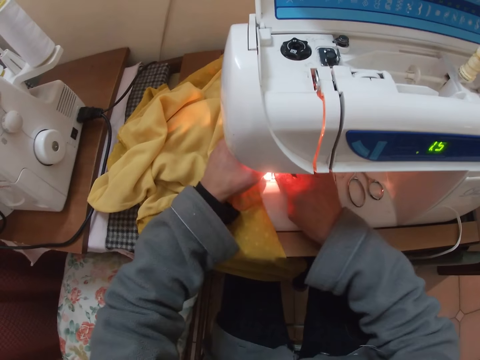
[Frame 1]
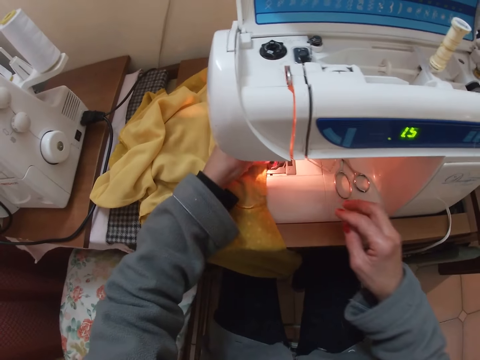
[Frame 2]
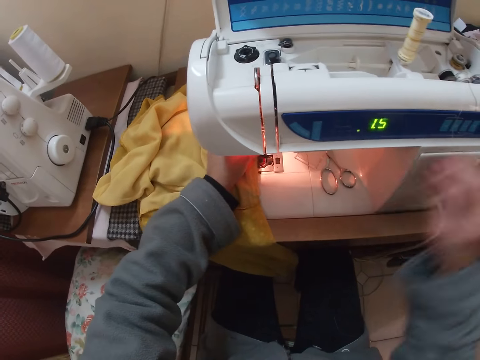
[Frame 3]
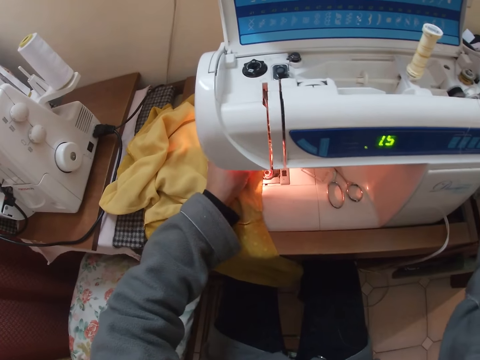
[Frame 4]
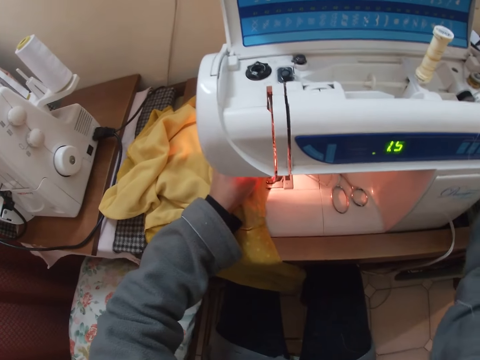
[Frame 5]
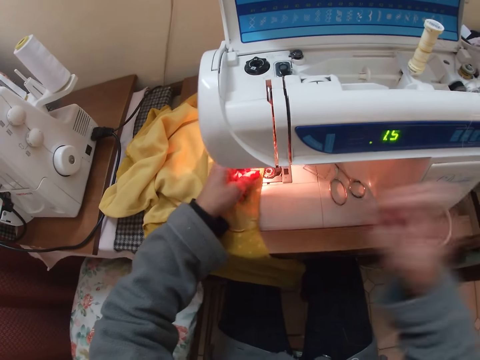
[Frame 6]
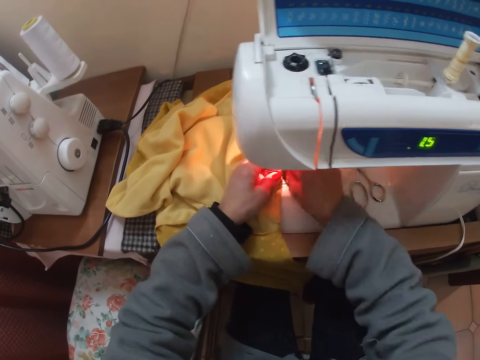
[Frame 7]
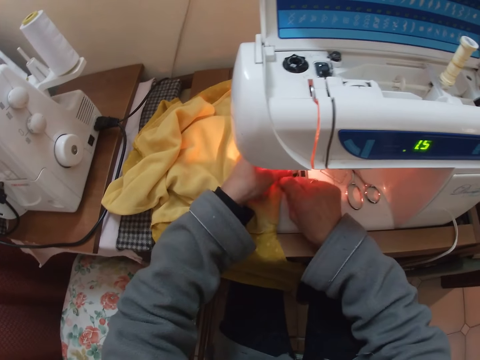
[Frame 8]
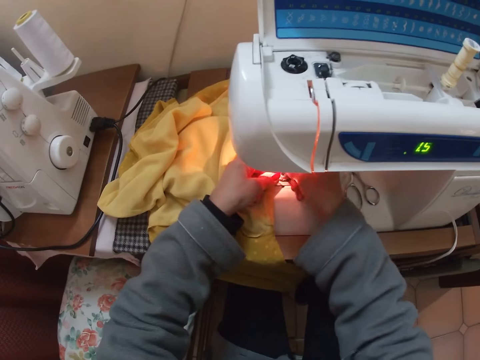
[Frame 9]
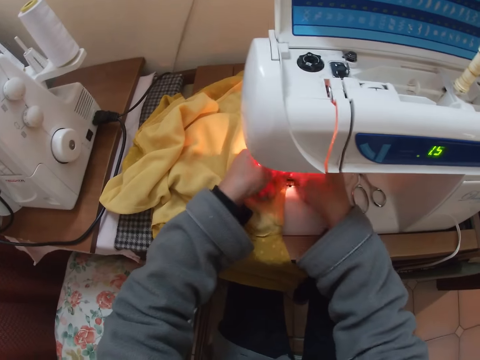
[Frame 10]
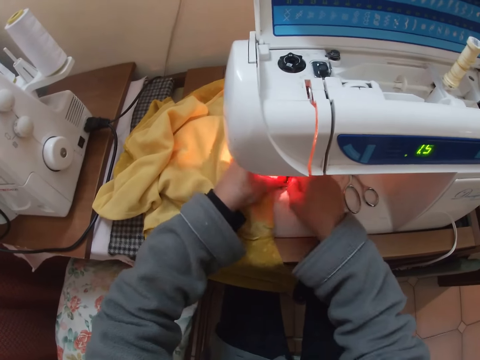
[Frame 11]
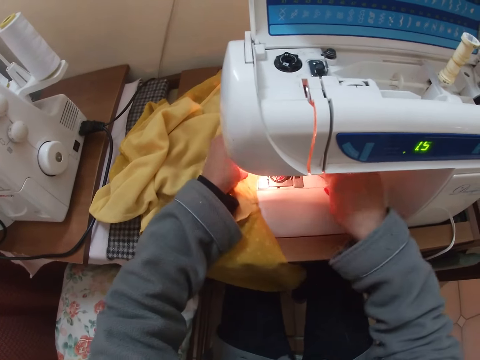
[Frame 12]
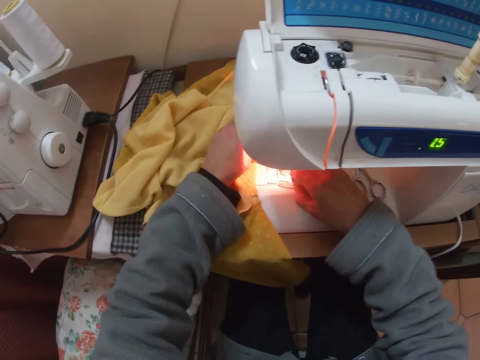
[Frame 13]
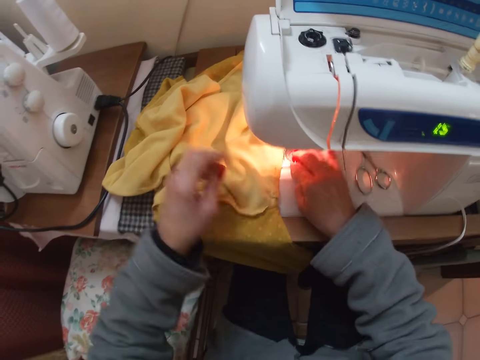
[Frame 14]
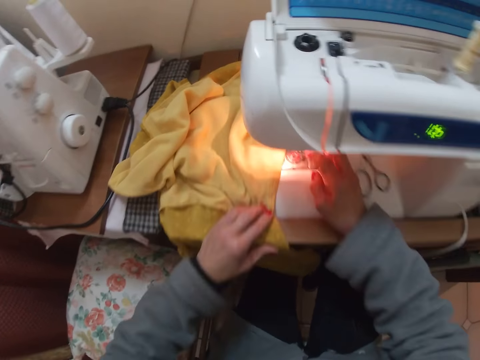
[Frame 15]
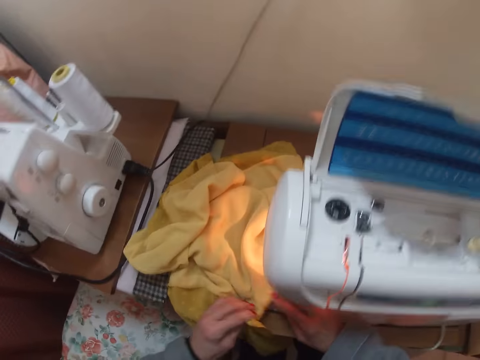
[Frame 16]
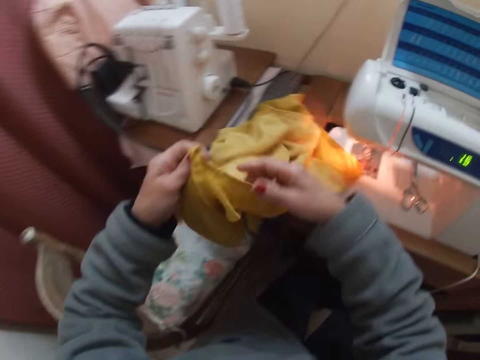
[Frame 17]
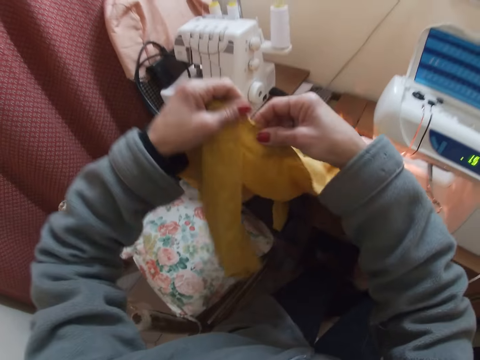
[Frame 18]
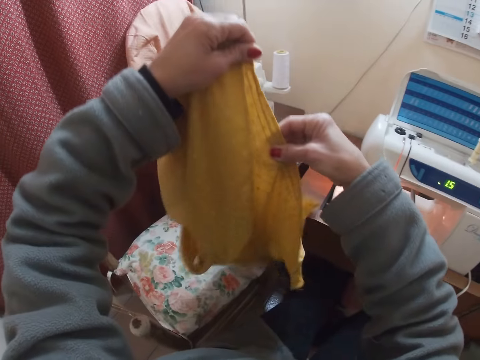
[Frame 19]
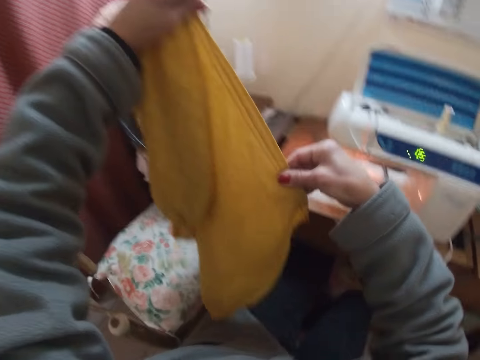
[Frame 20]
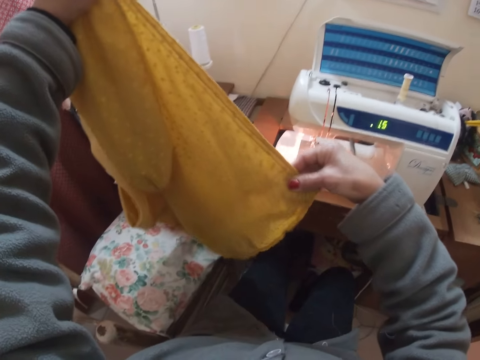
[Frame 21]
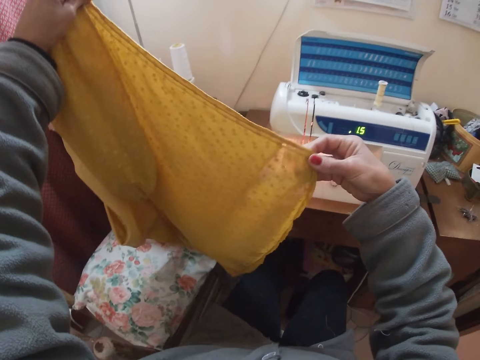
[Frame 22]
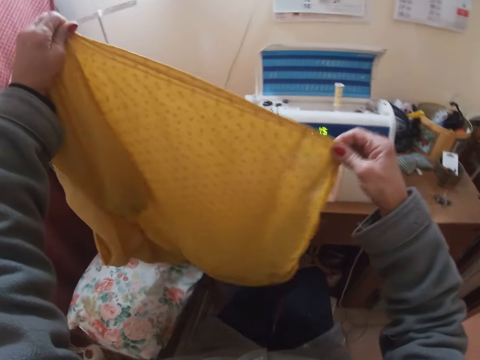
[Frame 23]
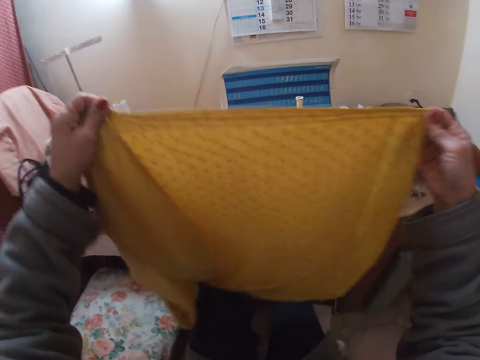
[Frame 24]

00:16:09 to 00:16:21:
The camera wearer turns the hand wheel of the machine with her right hand. She touches something. She removes thread from the bobbin. She puts the thread on the needle. She covers the bobbin compartment with the cover. She lifts up the cloth. She examines the blouse with her right hand.

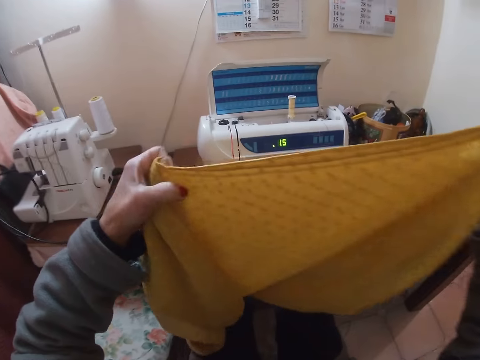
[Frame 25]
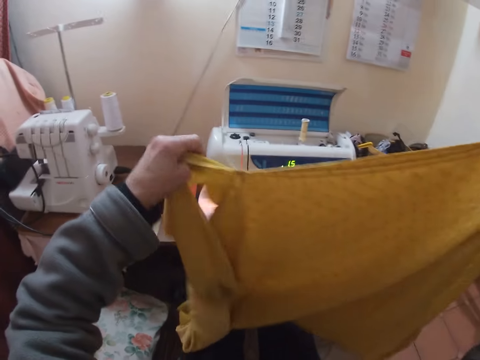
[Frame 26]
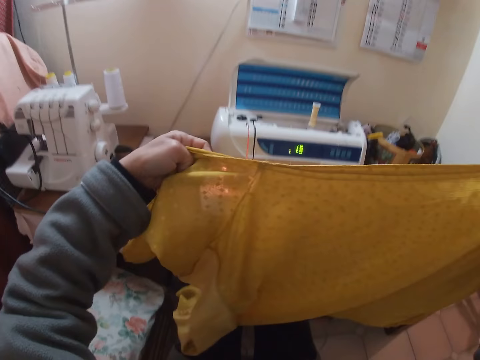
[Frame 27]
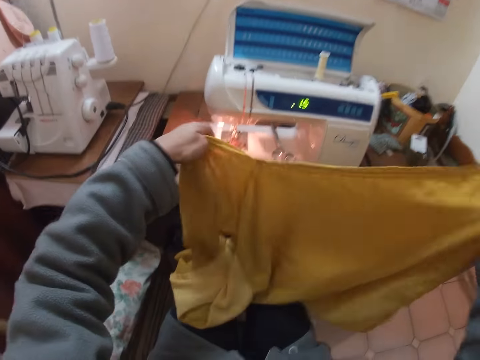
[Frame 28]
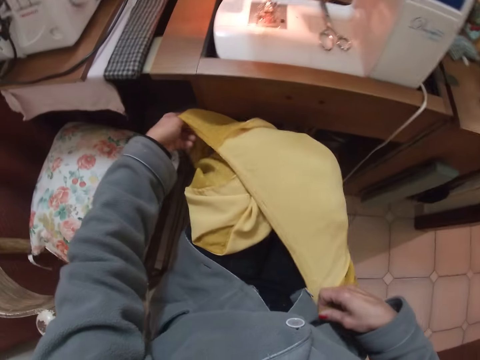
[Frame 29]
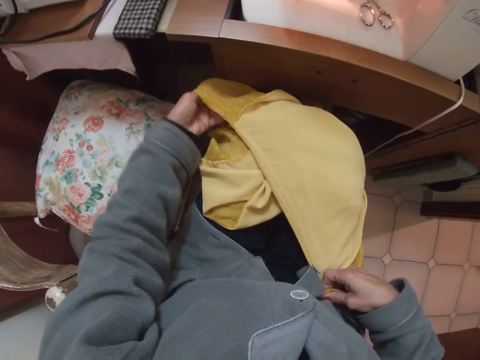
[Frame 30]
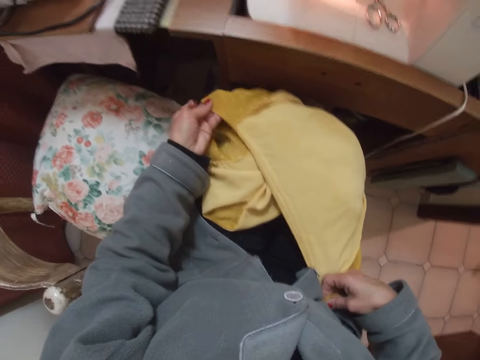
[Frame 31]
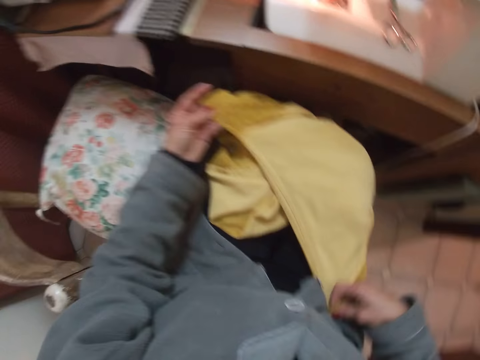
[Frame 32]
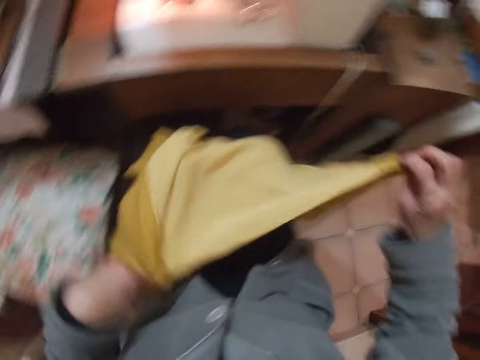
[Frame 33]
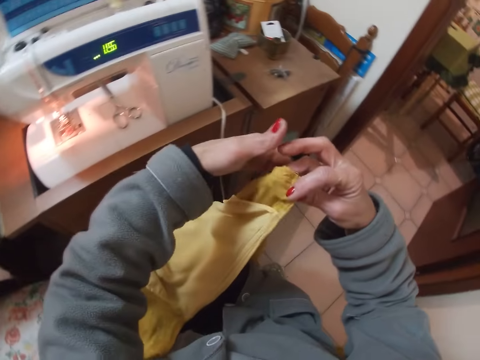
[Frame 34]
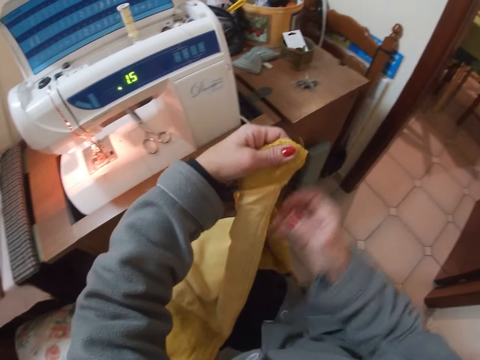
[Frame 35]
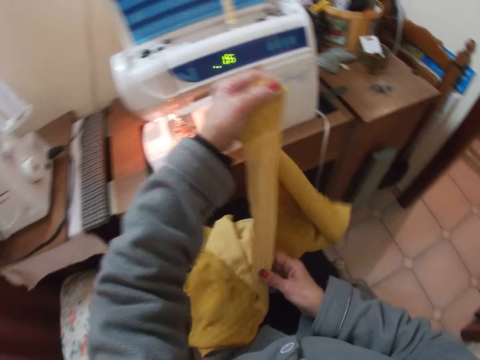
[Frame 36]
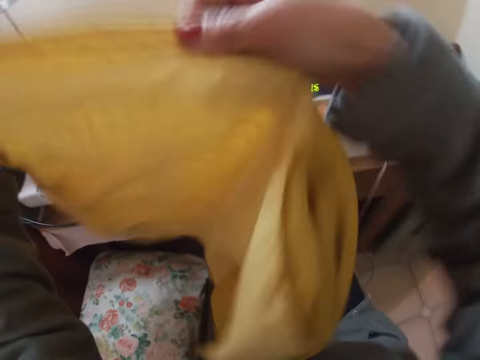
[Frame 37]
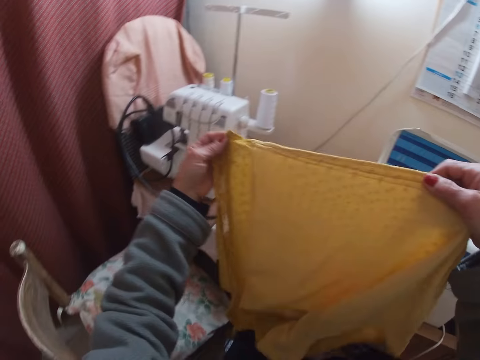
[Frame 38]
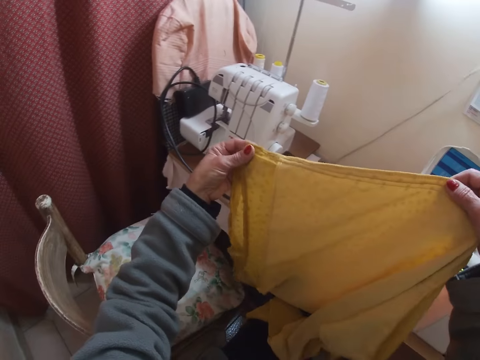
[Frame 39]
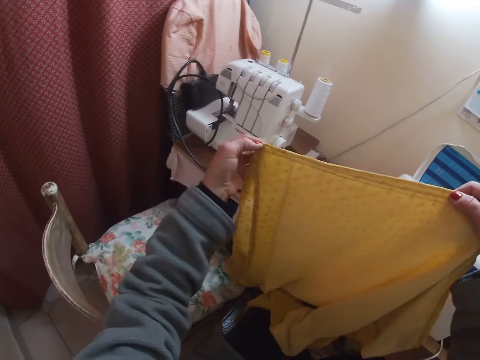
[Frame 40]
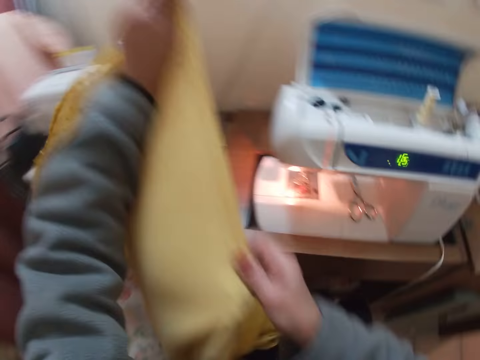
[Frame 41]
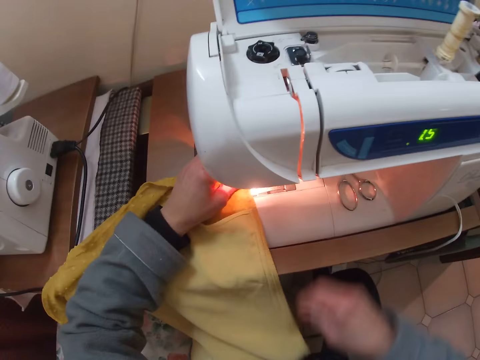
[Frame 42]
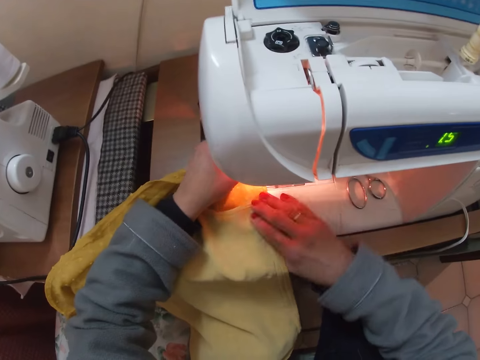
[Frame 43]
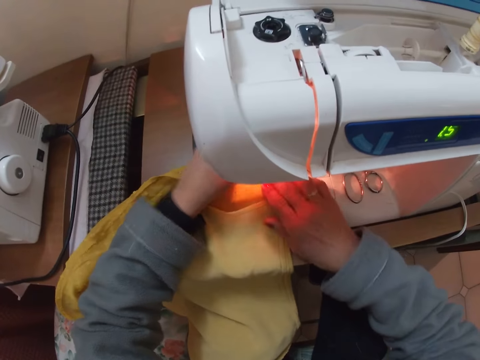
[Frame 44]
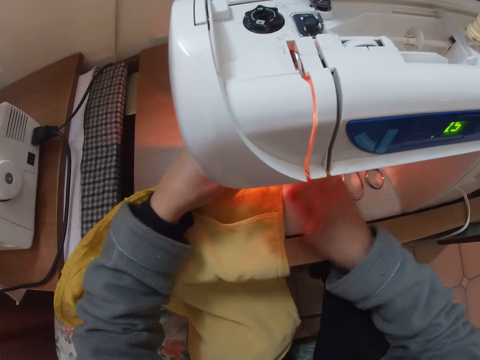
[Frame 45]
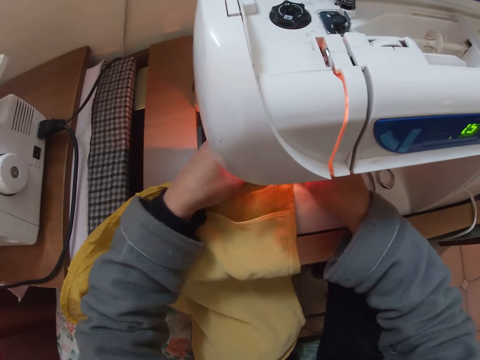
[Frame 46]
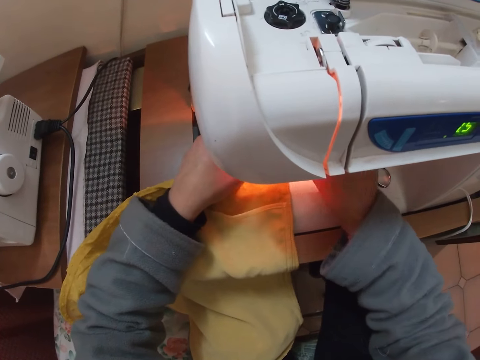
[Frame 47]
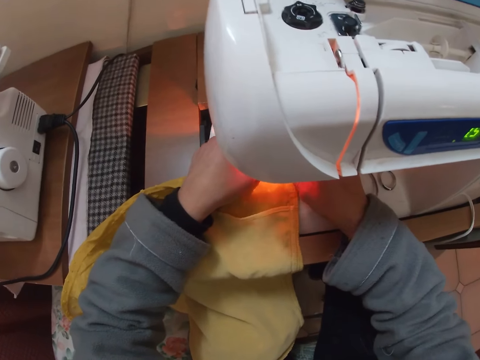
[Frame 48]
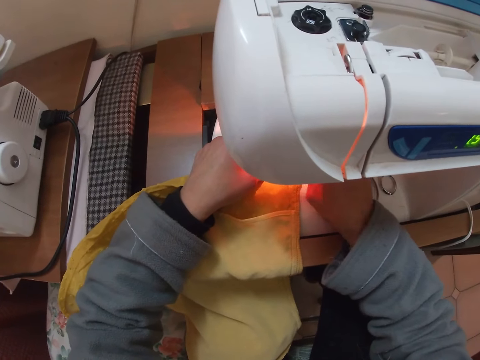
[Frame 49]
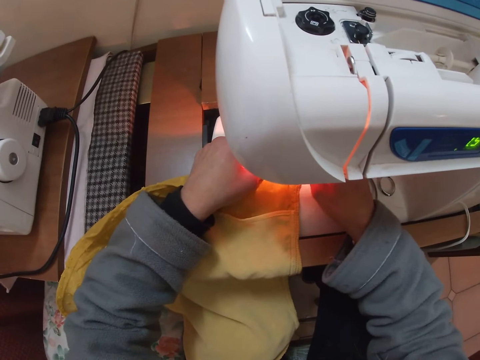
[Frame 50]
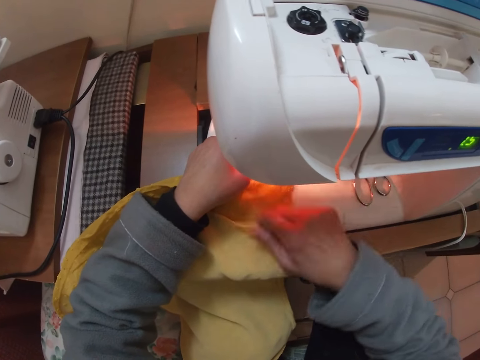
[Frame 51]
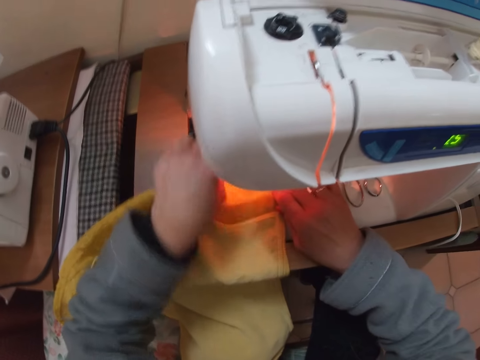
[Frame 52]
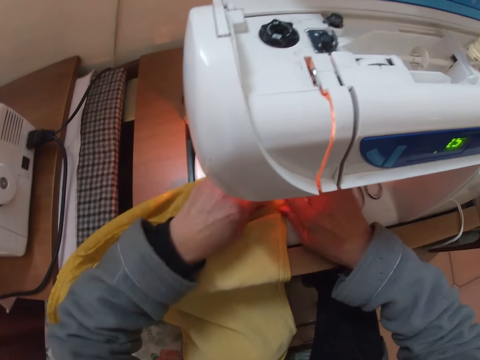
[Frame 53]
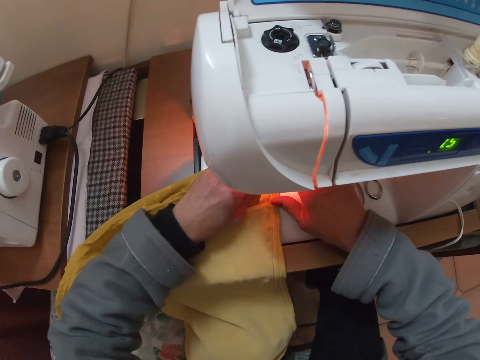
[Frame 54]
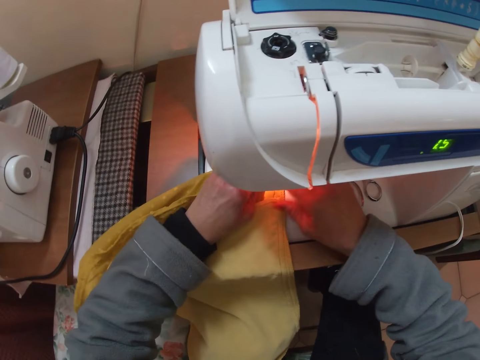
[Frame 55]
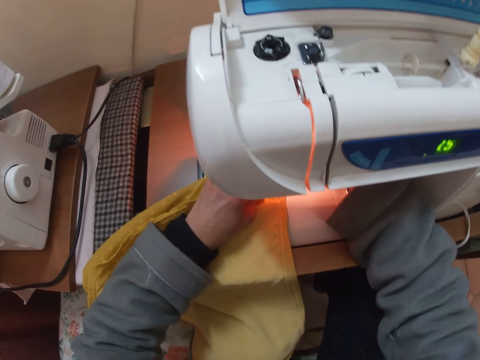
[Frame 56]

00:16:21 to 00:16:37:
The camera wearer looks at the cloth. She puts the cloth on her lap. She lifts up the cloth. She looks at the cloth. She puts the cloth on the sewing machine.
